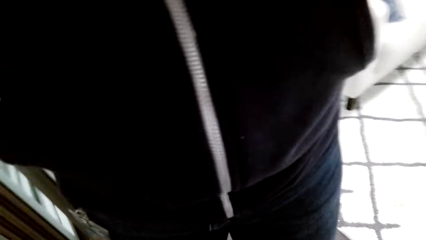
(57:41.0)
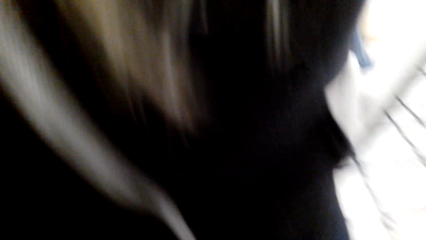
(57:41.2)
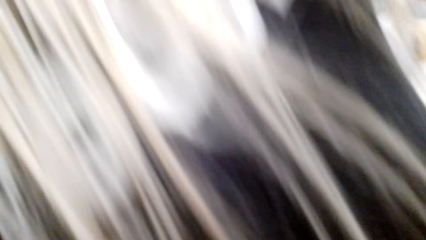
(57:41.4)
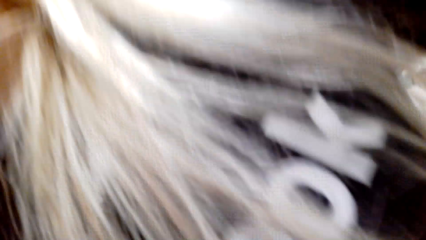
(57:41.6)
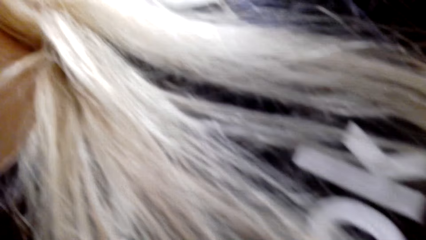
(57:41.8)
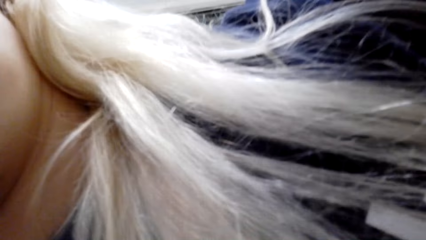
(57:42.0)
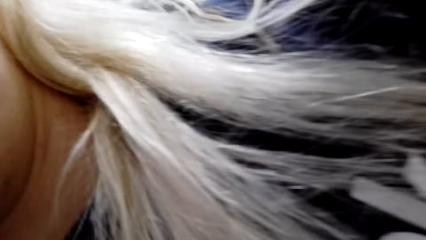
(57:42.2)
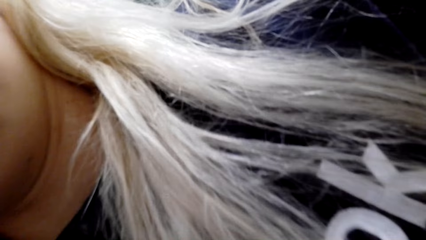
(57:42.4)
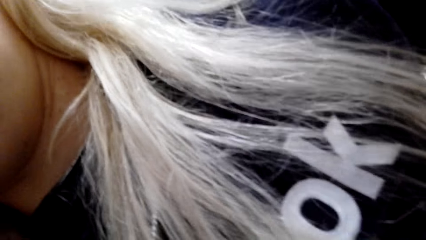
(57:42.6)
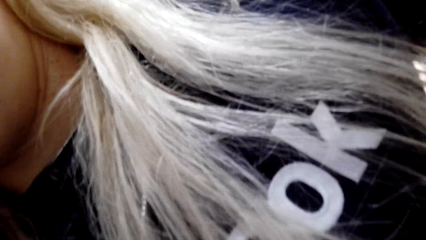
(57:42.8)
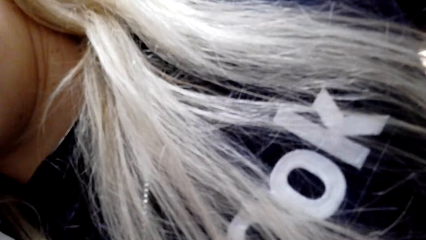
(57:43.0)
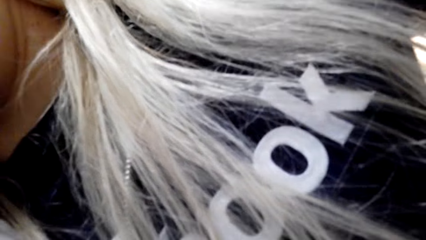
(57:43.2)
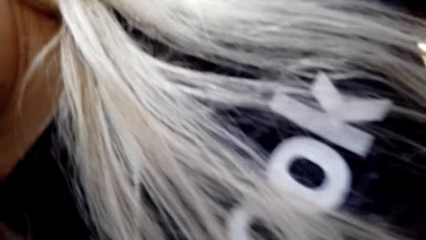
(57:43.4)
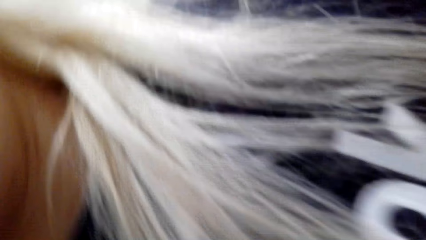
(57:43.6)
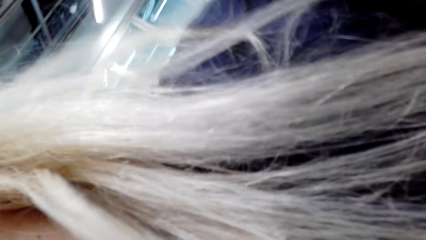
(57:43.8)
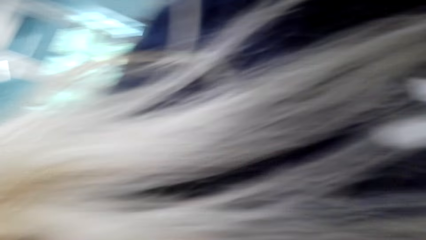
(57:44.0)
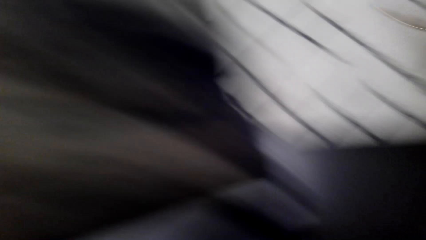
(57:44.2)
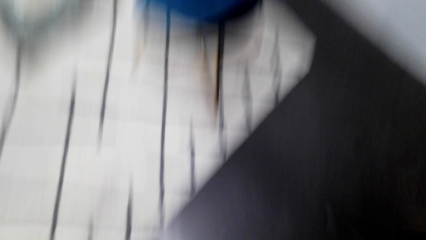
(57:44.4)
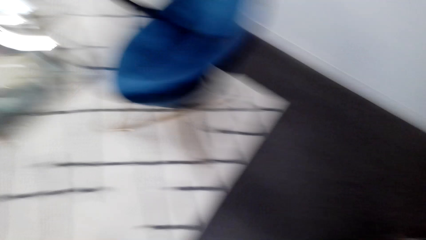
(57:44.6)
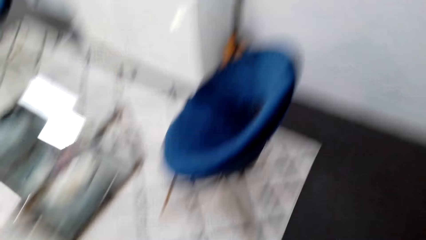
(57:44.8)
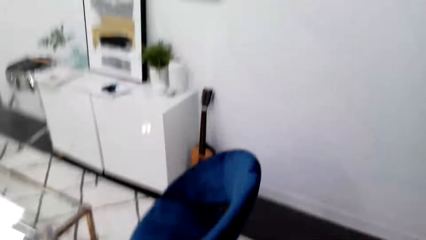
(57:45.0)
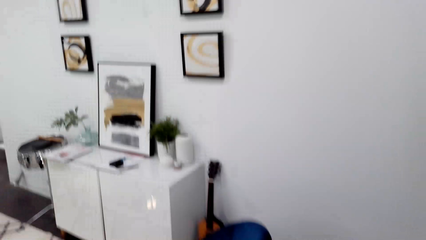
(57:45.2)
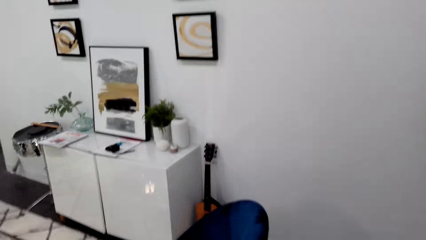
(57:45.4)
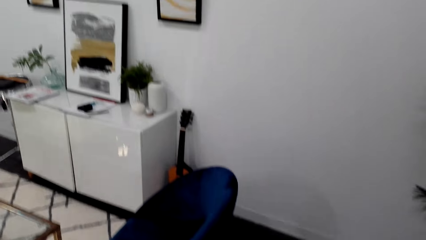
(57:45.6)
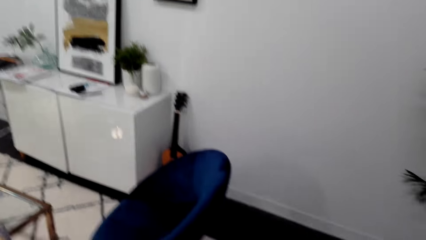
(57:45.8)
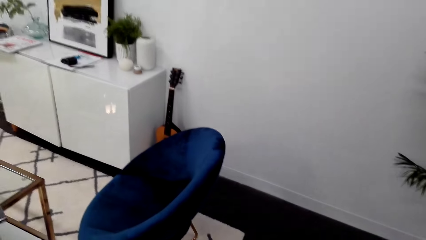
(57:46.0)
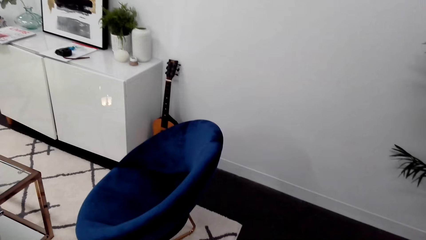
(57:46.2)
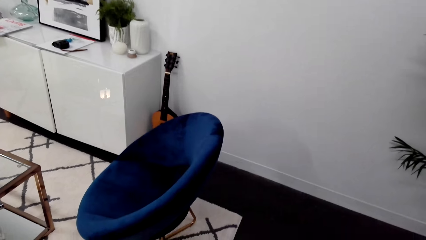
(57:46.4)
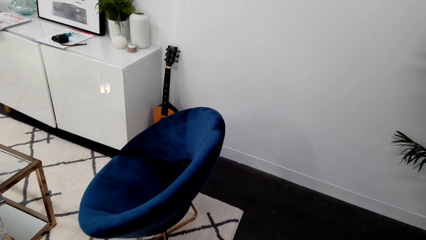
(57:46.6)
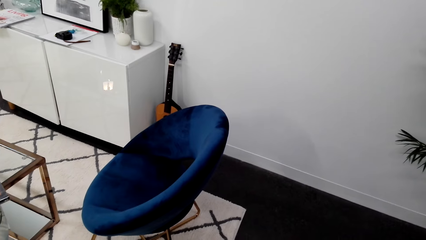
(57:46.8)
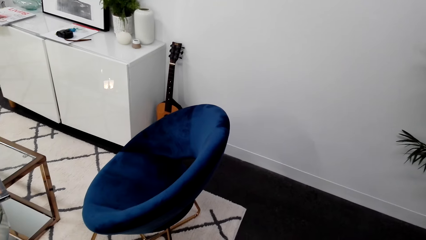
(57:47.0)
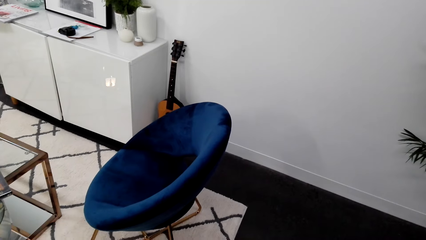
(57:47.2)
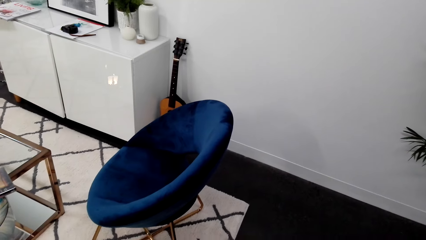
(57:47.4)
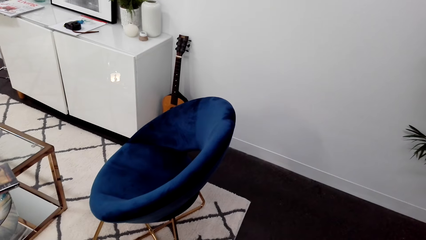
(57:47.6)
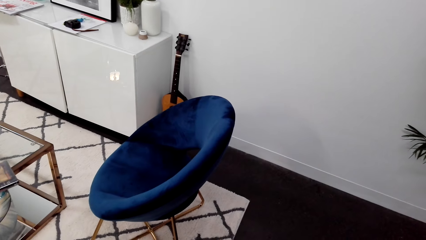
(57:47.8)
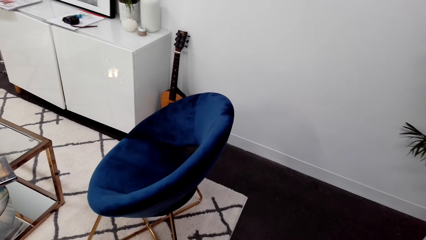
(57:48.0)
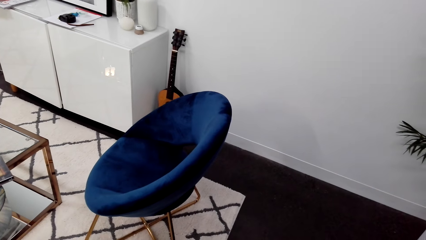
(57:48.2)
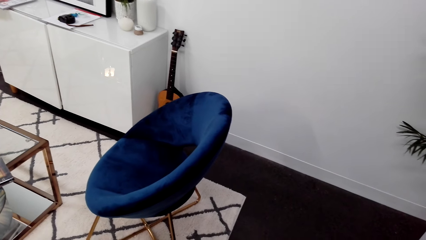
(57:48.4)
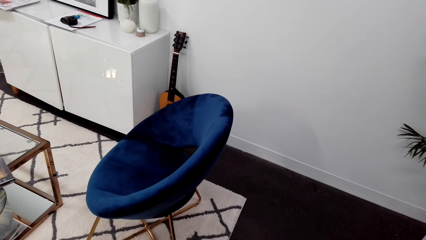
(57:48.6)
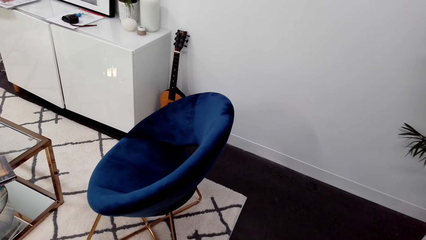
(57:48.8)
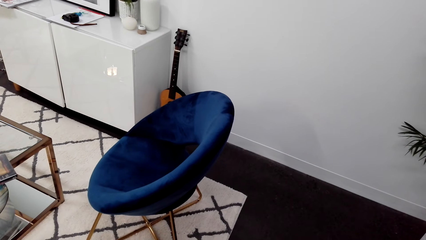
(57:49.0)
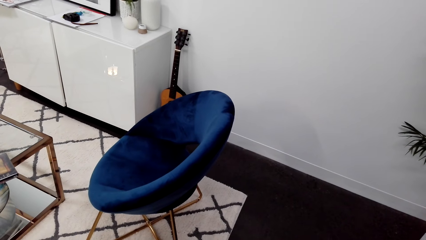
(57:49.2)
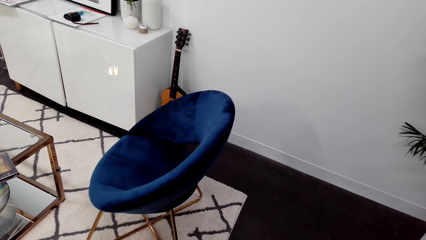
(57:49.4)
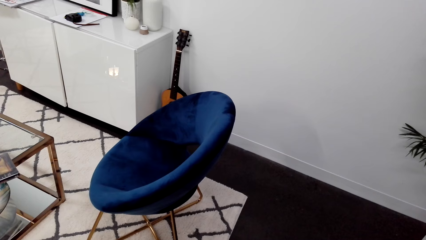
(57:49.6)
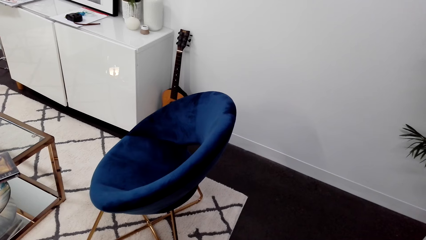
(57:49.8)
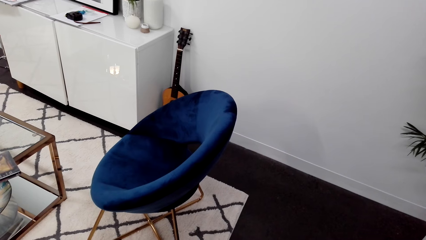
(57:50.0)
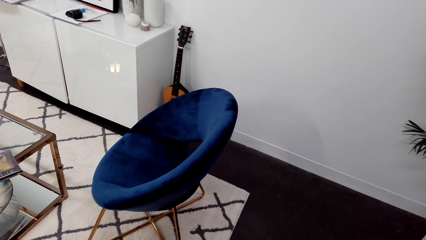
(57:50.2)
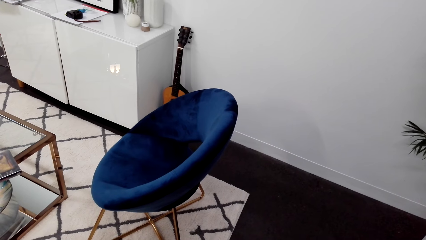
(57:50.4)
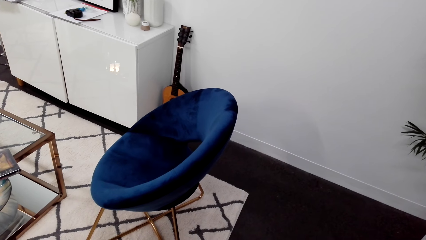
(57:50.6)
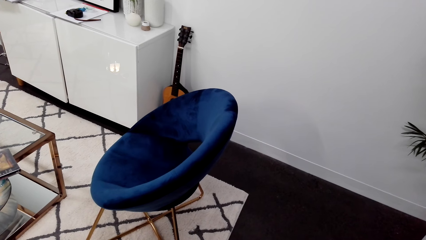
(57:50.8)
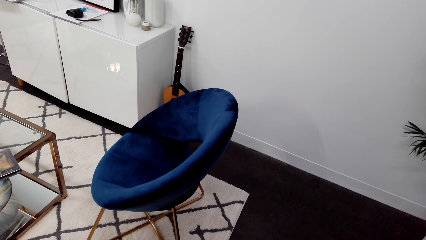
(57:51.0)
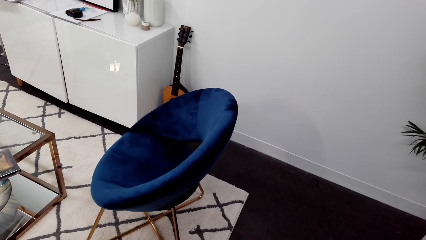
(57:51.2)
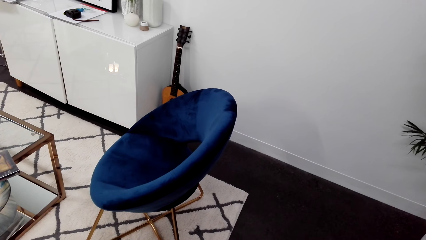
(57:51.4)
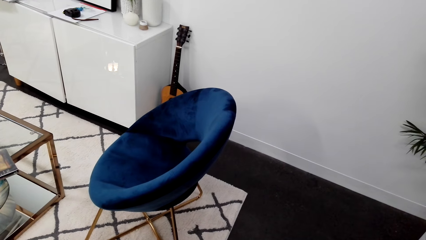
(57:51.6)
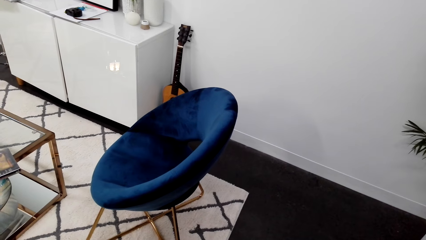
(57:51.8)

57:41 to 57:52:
A person is adjusting the camera wearer's camera. The camera wearer looks at the chair.
